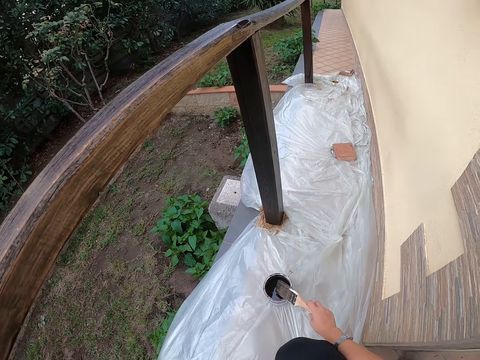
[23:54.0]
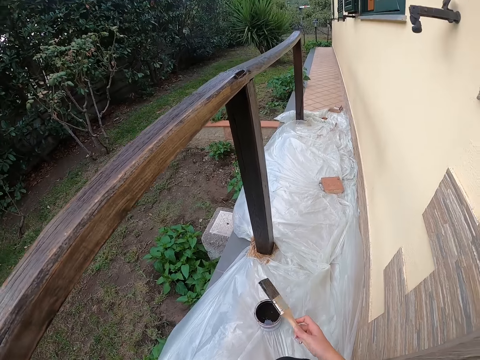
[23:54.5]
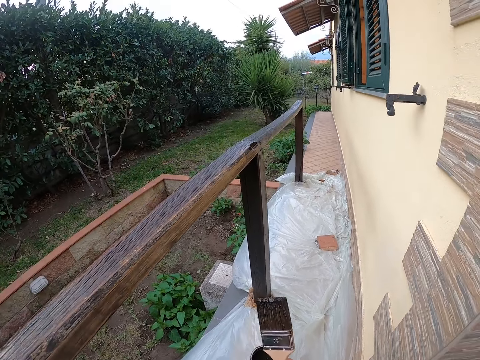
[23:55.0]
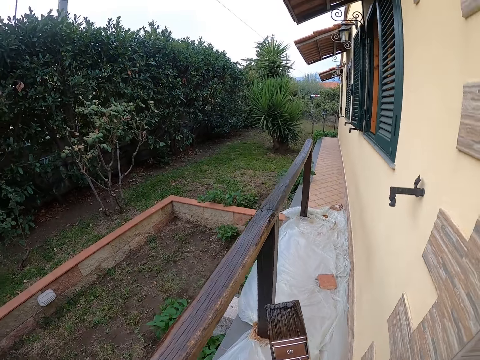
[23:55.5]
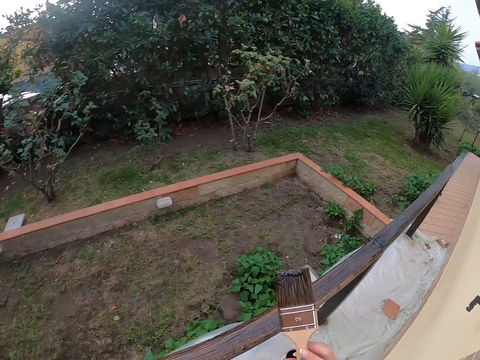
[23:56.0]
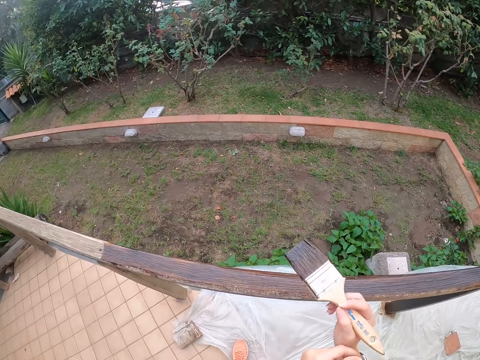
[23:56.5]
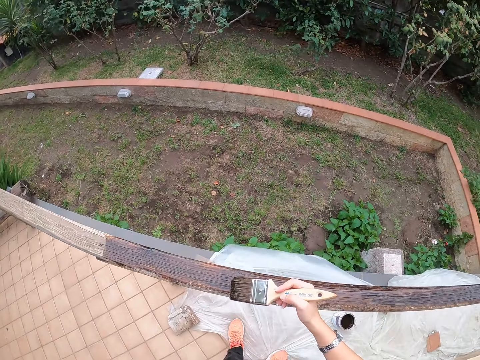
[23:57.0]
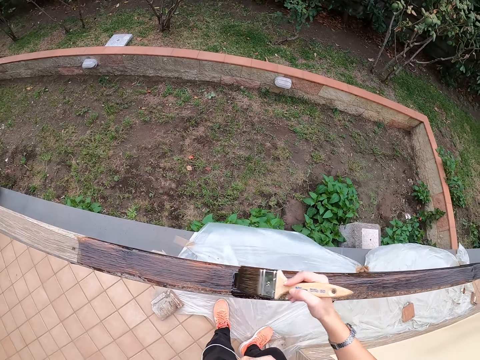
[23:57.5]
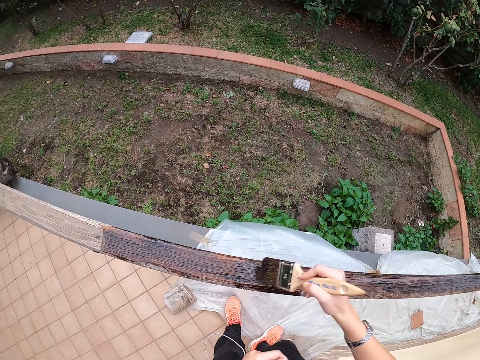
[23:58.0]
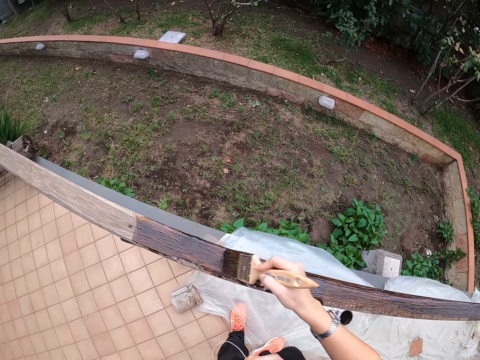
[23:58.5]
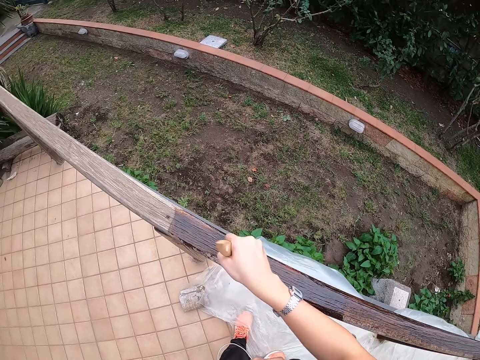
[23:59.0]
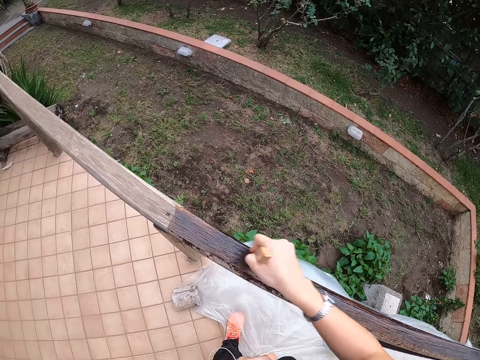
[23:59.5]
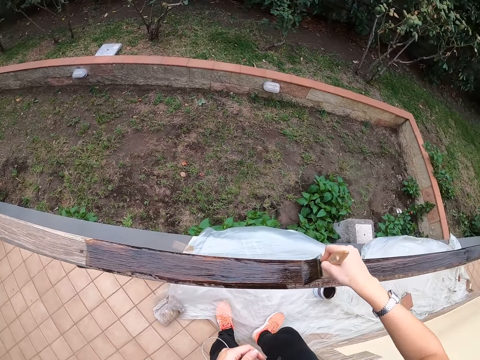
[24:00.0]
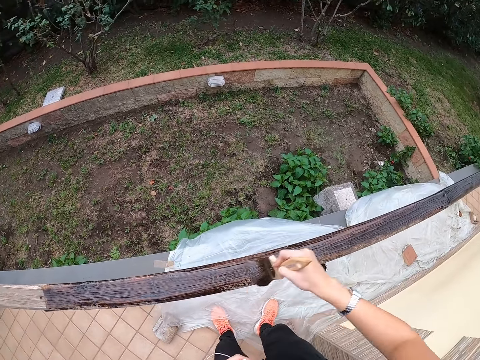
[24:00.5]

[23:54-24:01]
The camera wearer stops hitting the paint brush on the top of the paint can. They stand up. They paint the balcony with the paint brush.
